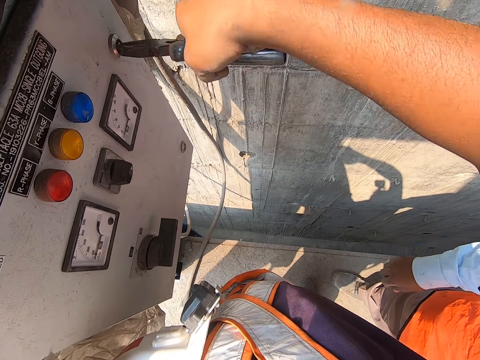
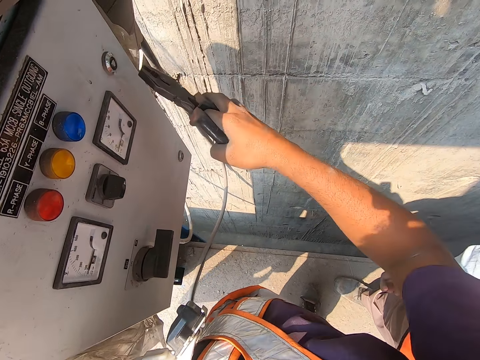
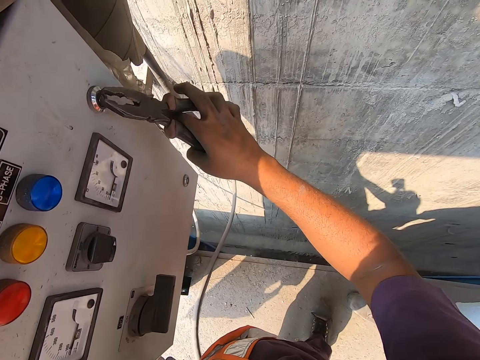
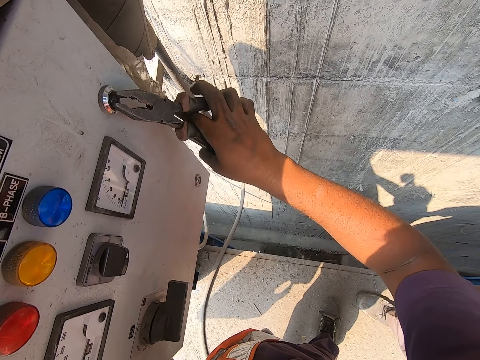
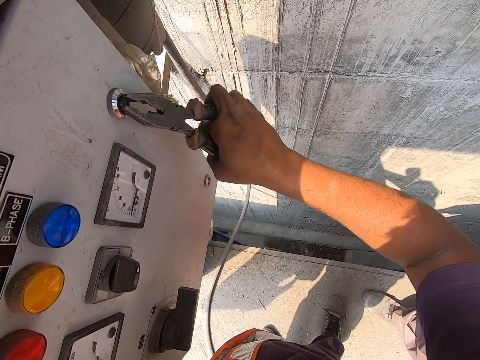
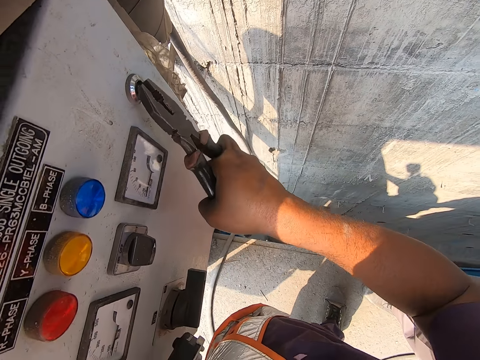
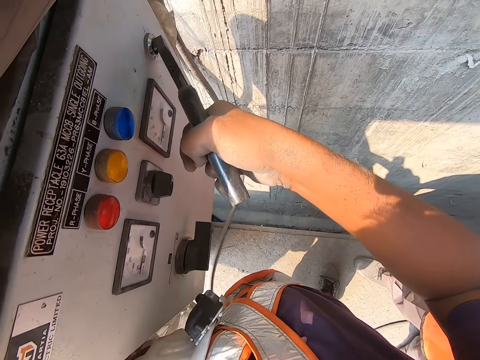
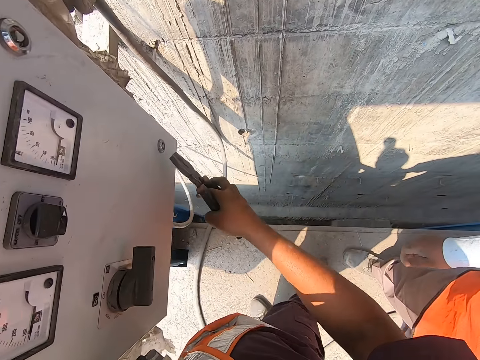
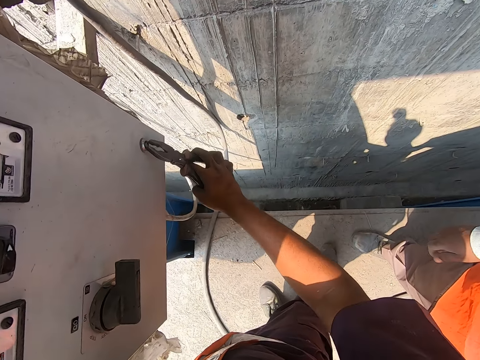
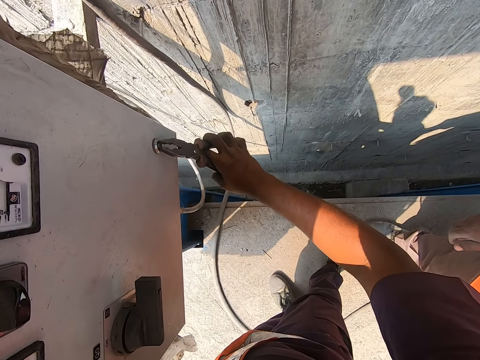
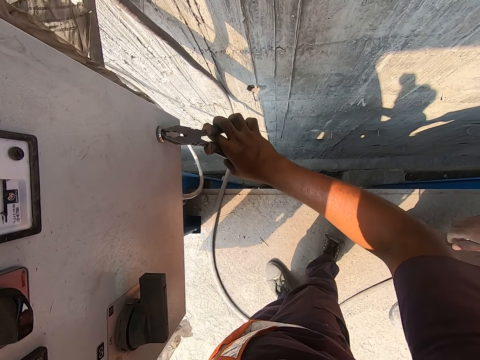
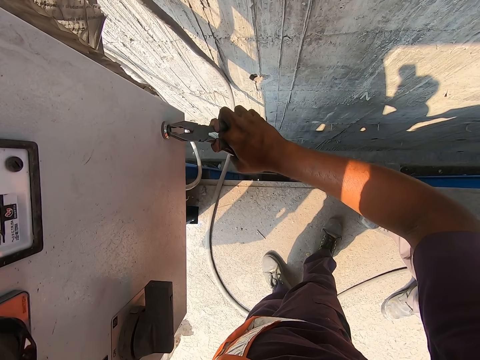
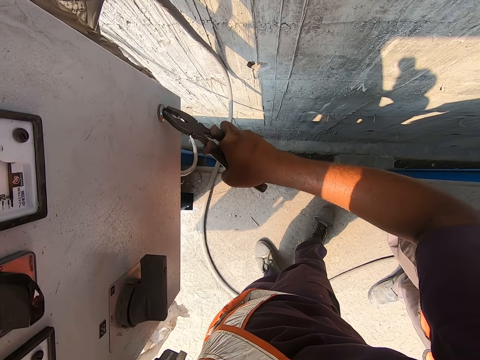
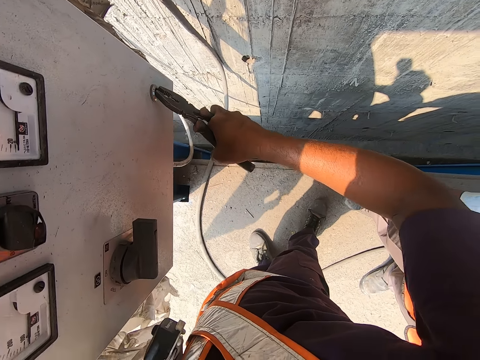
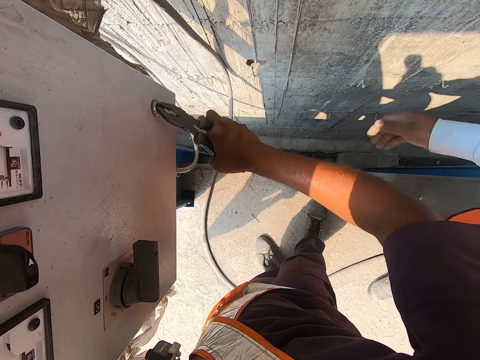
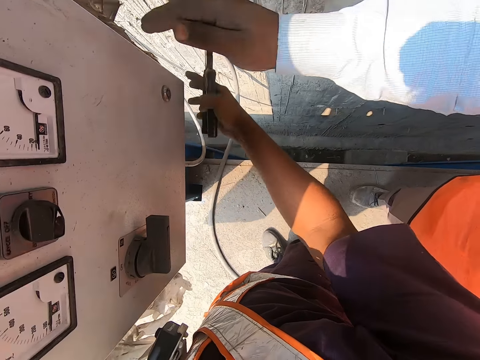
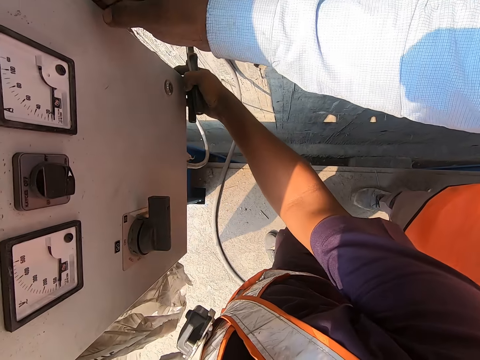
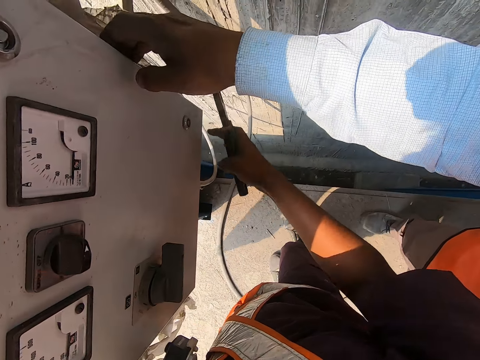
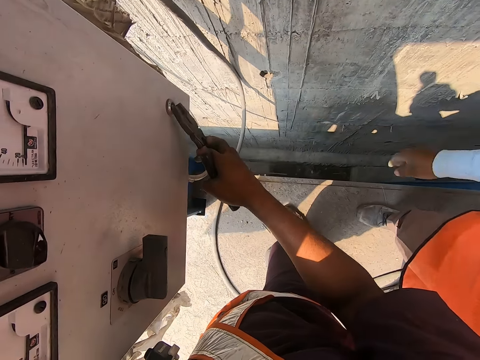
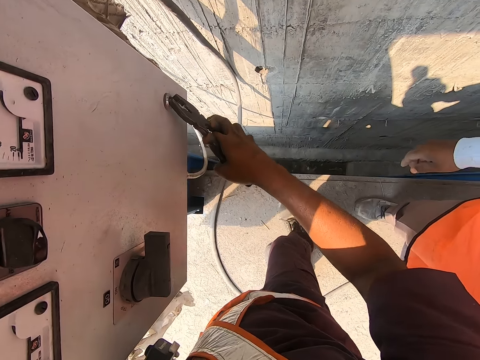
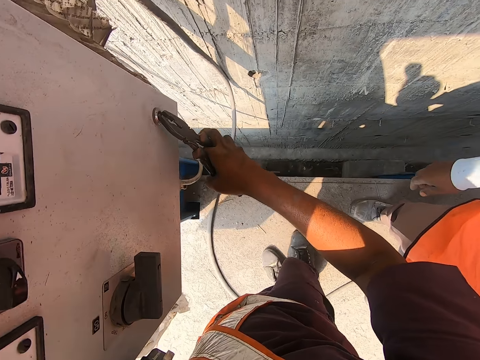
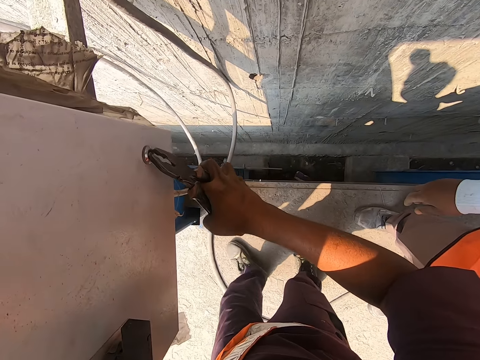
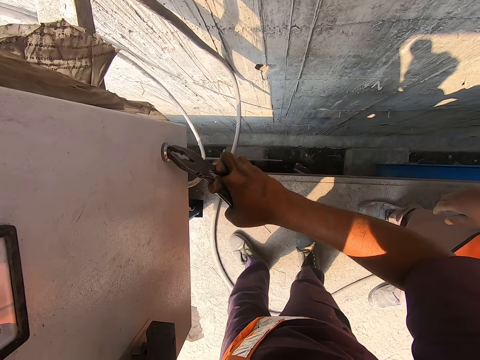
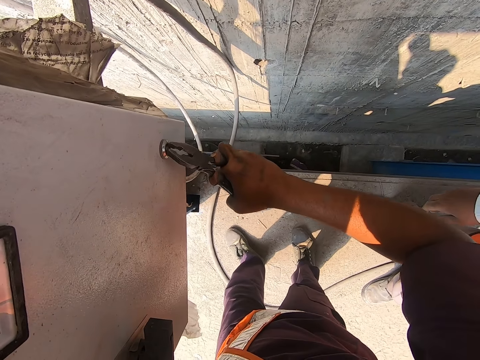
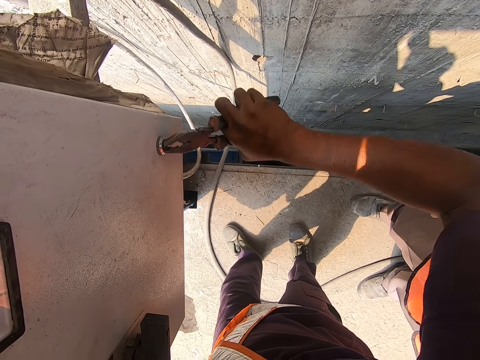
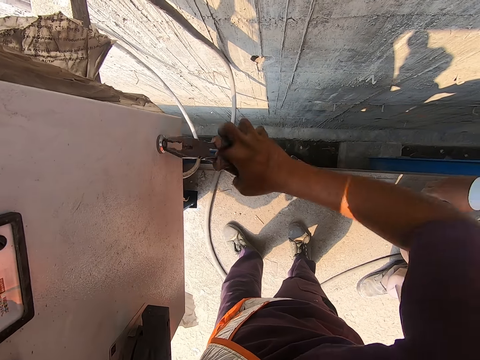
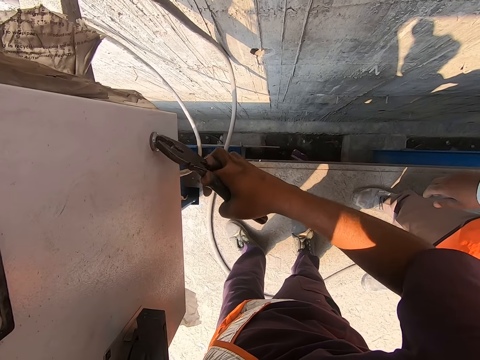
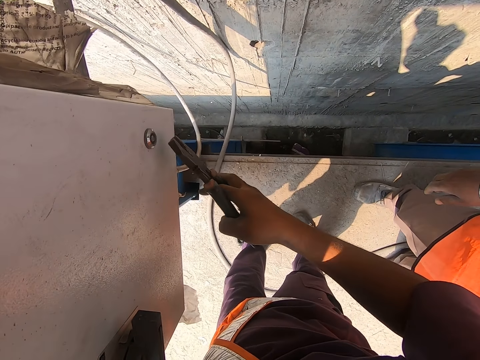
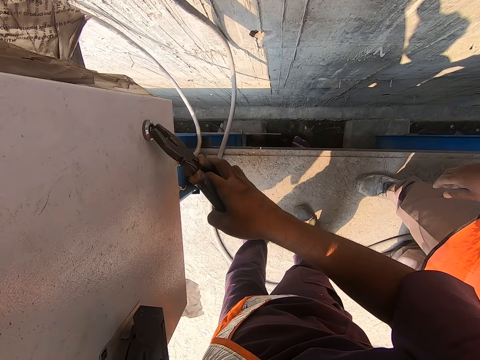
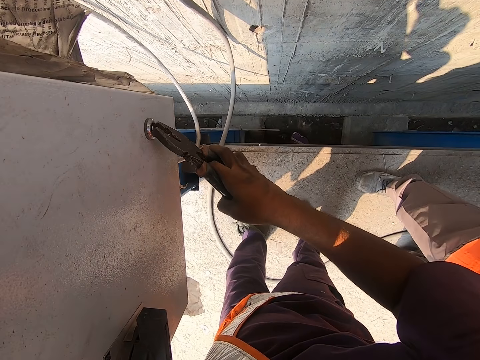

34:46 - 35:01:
The camera wearer turns the screw on the control cabinet with the plier in his right hand. He pulls the control cabinet with his right hand. A man pulls the control cabinet with his right hand. The man touches the meter box. The camera wearer turns the screw on the control cabinet with the plier in his right hand.

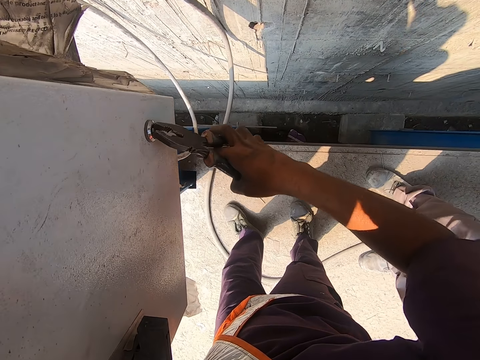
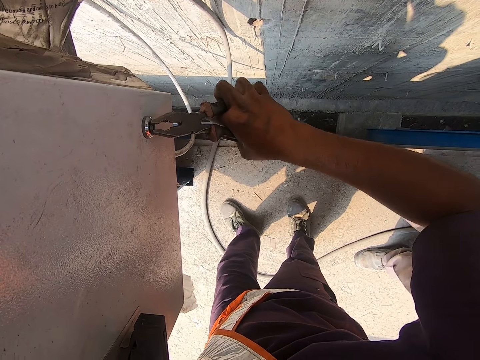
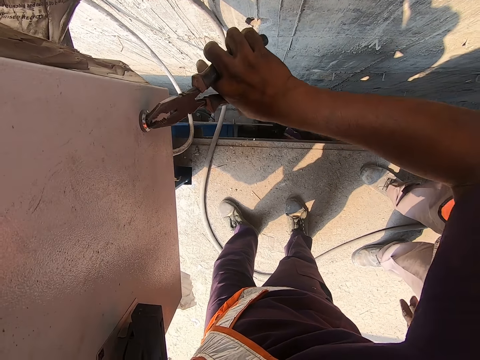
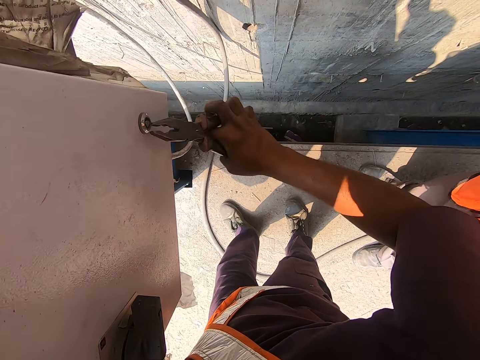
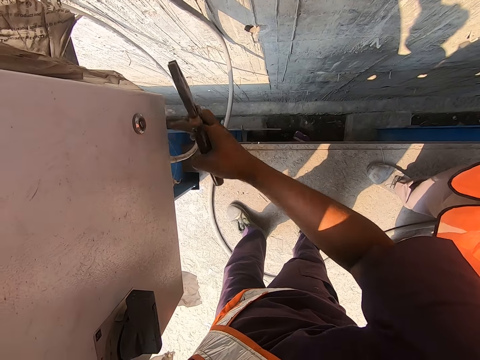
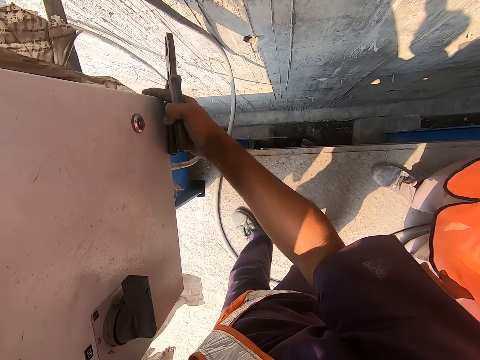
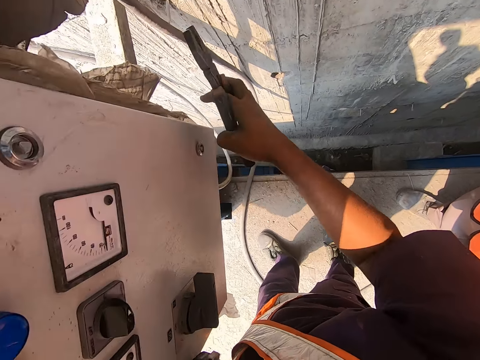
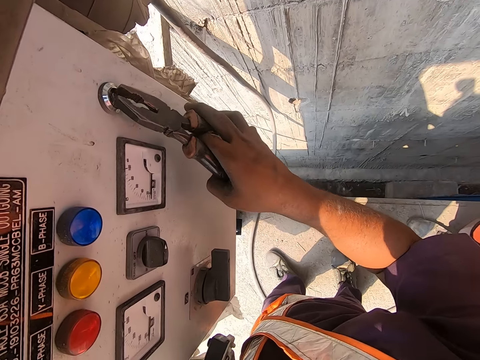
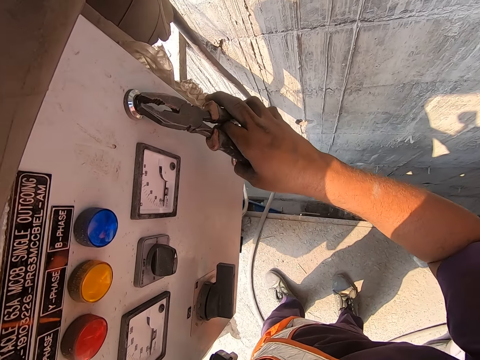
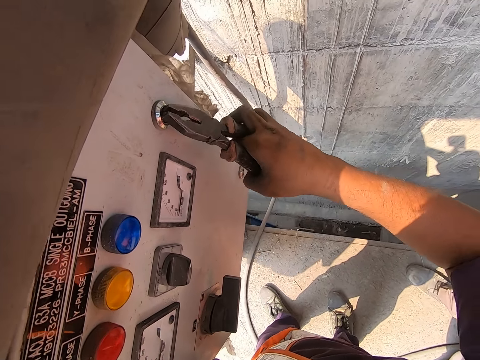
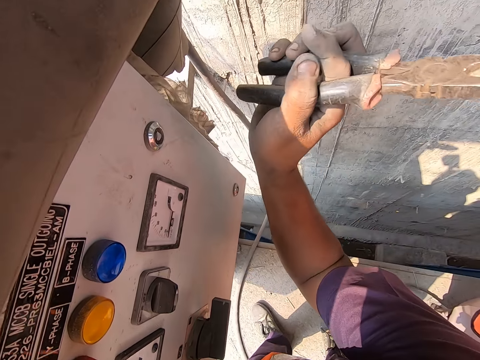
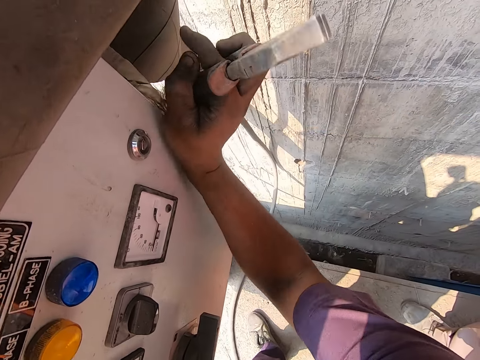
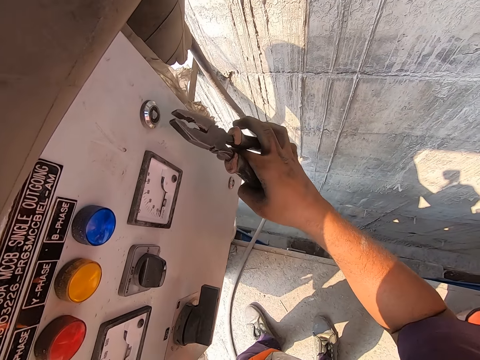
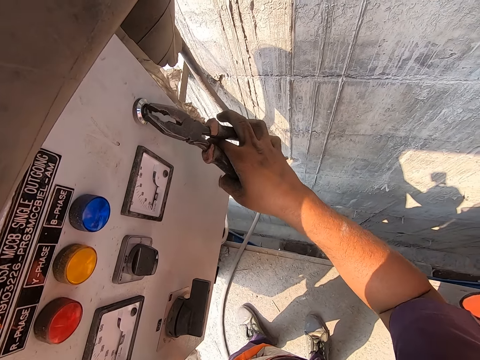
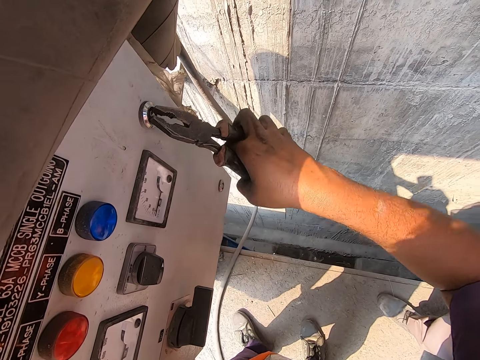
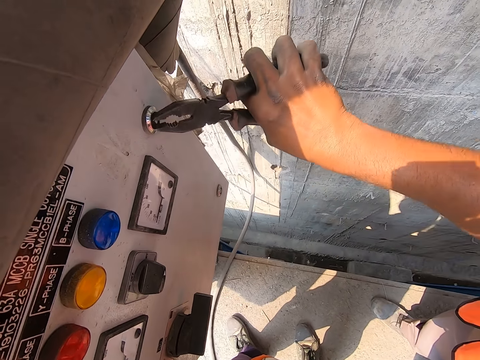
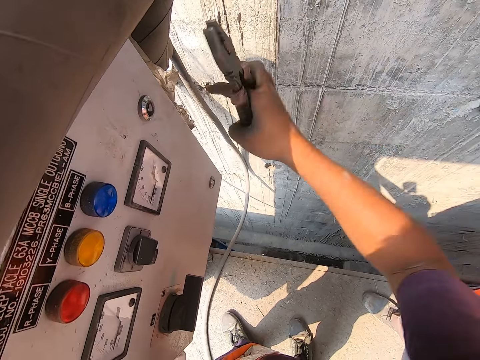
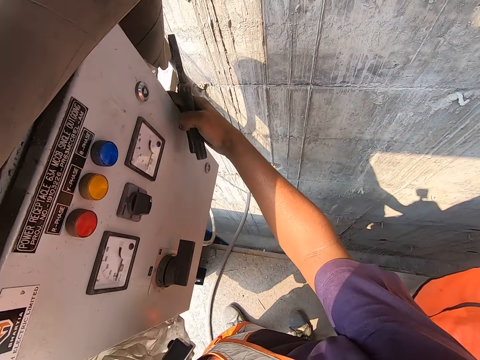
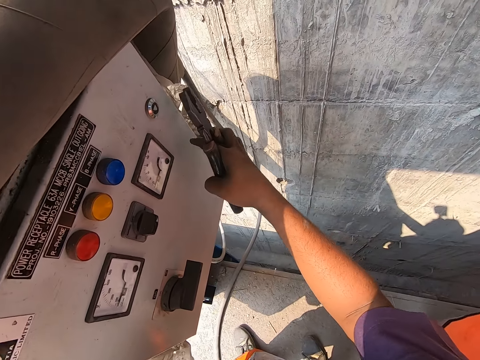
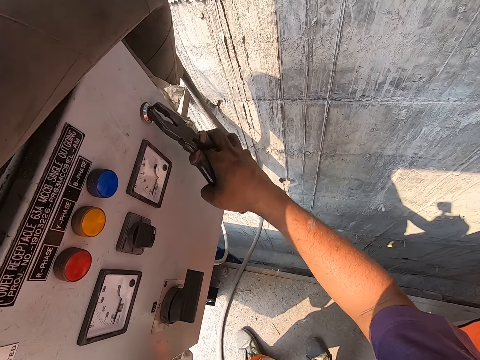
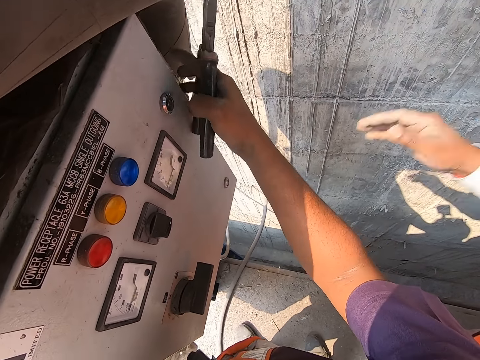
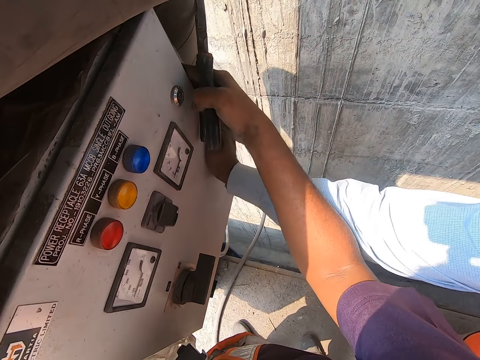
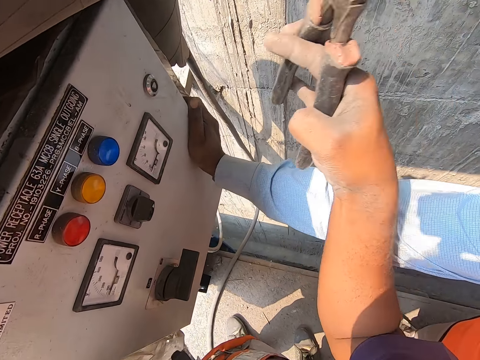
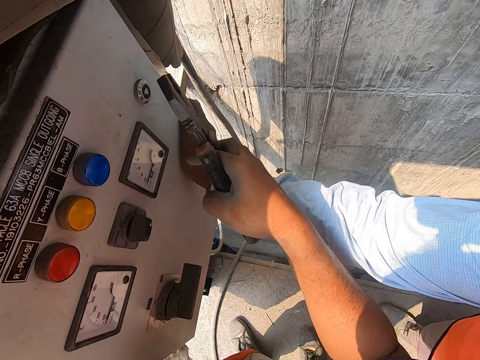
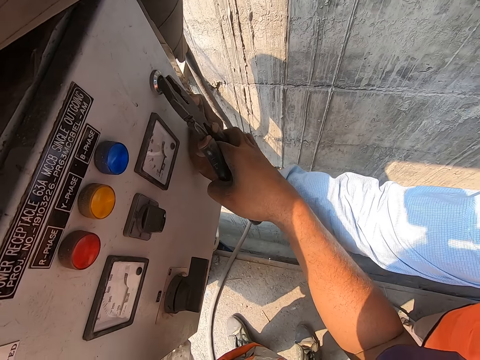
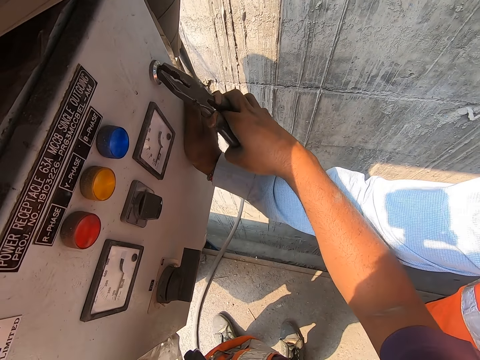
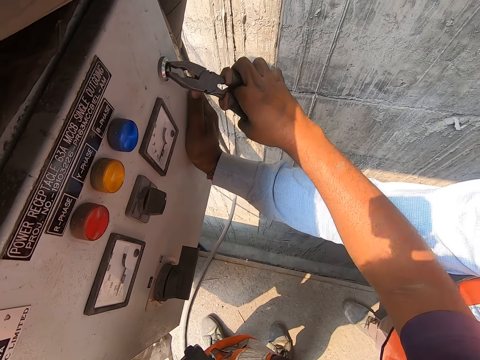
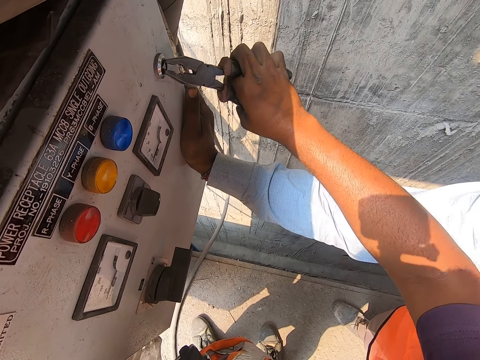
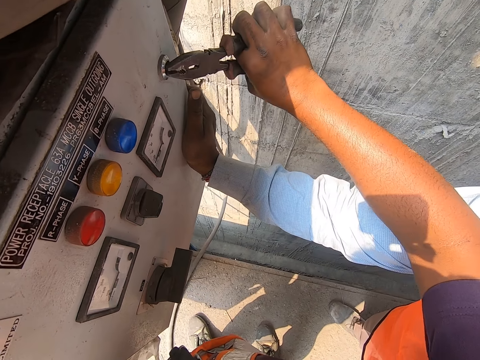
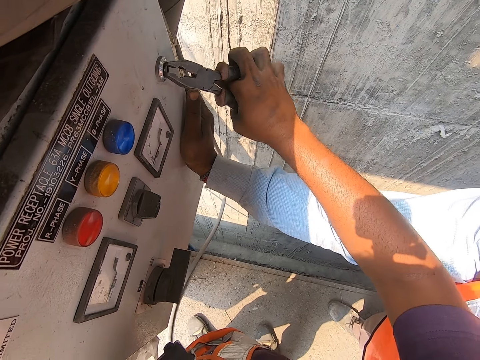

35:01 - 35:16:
The camera wearer pulls the control cabinet with his right hand. He holds the meter box with his hands. He turns the screw on the control cabinet with the plier in his right hand. He hits the control cabinet with his right hand. He turns the screw on the control cabinet with the plier in his right hand. He pulls the control cabinet with his right hand. He holds the meter box with his hands. A man holds the control cabinet with his right hand. The man presses the meter box. The camera wearer pulls the control cabinet with his right hand. He turns the screw on the control cabinet with the plier in his right hand.
